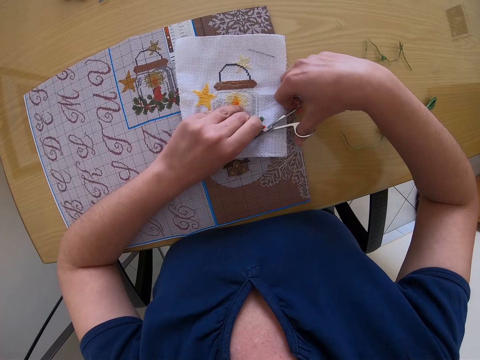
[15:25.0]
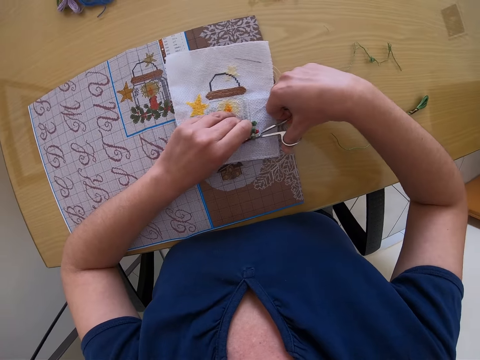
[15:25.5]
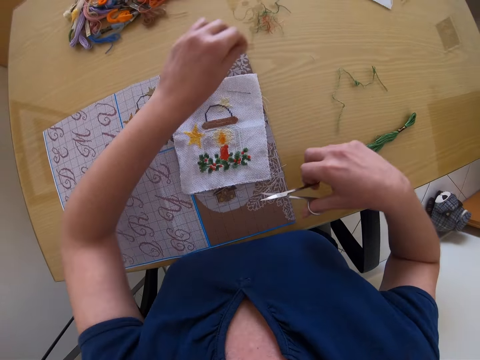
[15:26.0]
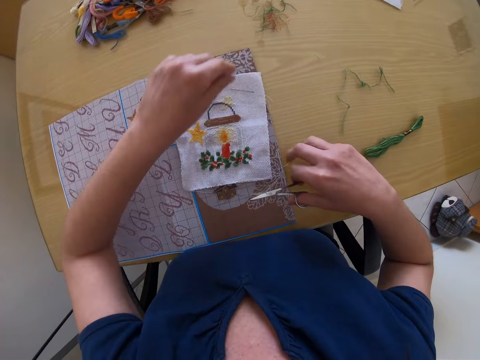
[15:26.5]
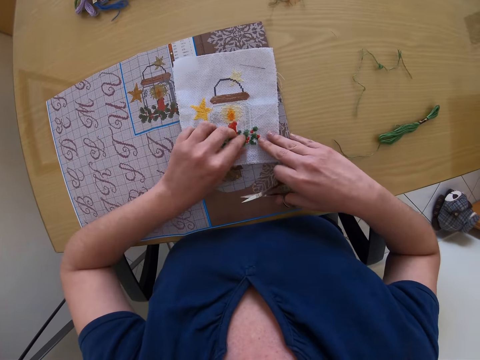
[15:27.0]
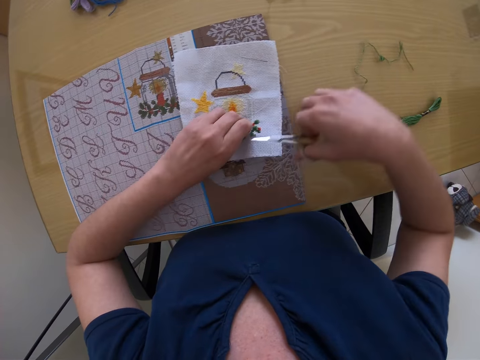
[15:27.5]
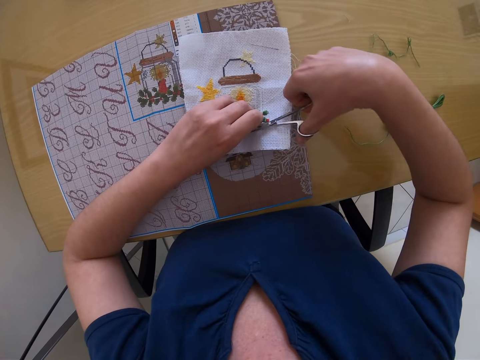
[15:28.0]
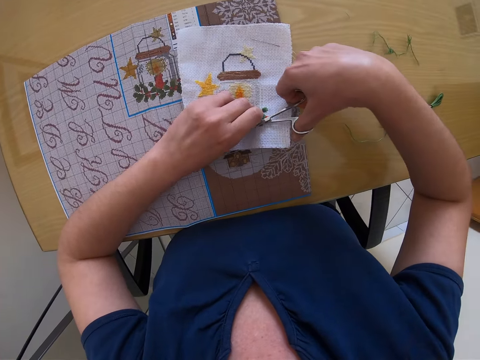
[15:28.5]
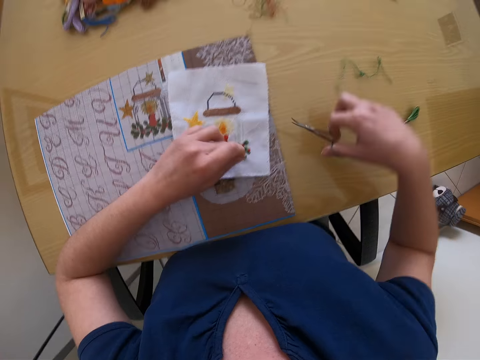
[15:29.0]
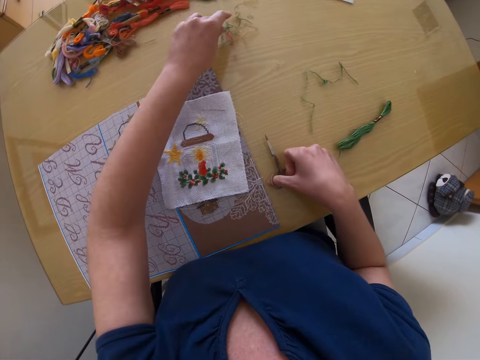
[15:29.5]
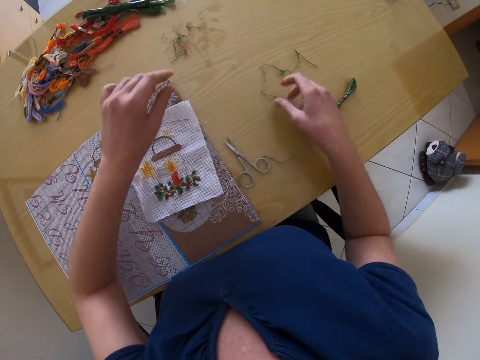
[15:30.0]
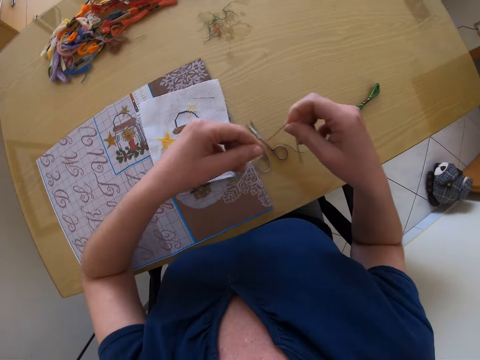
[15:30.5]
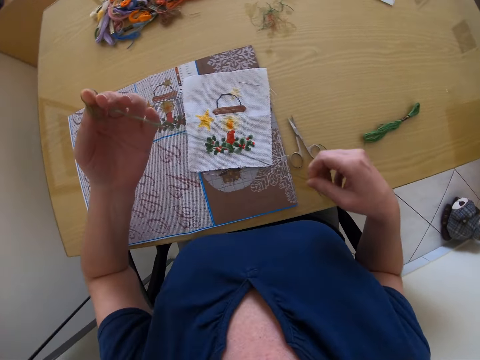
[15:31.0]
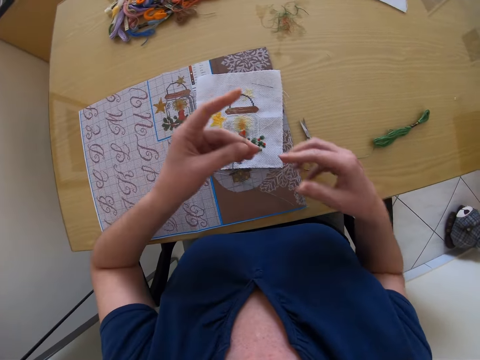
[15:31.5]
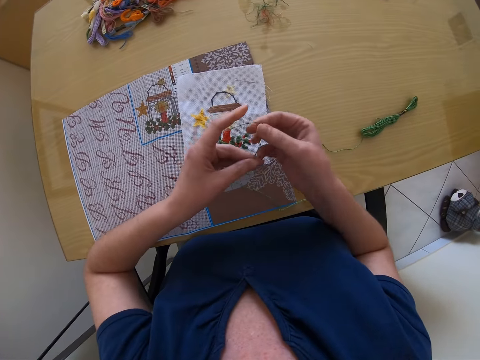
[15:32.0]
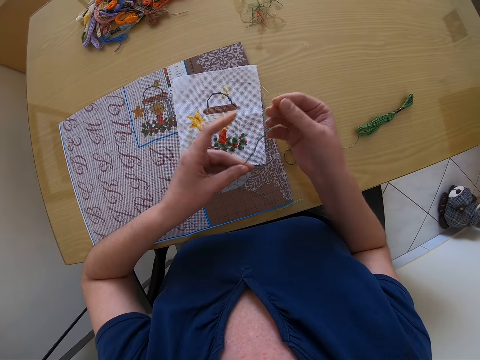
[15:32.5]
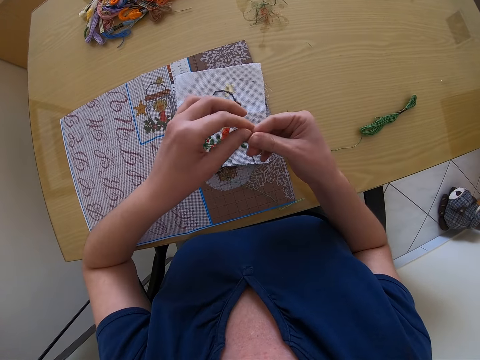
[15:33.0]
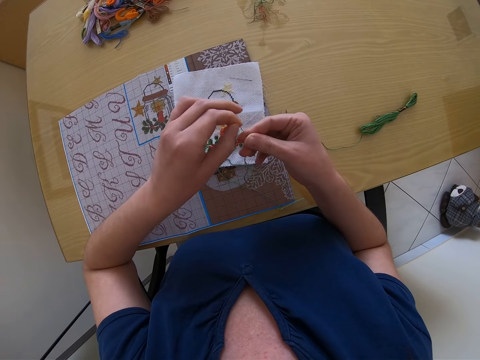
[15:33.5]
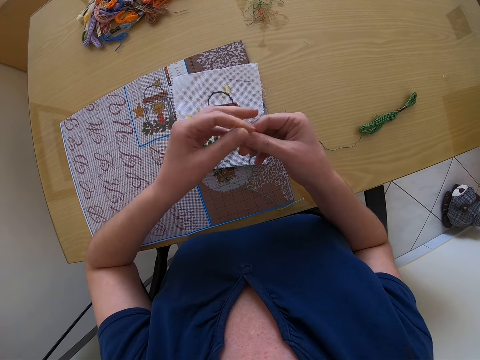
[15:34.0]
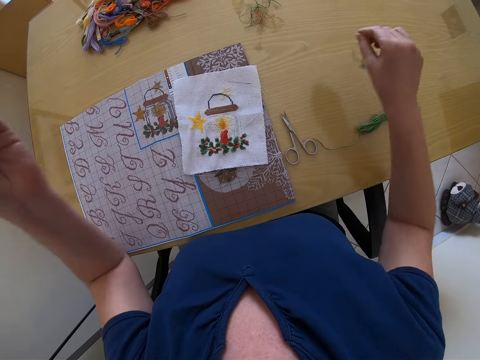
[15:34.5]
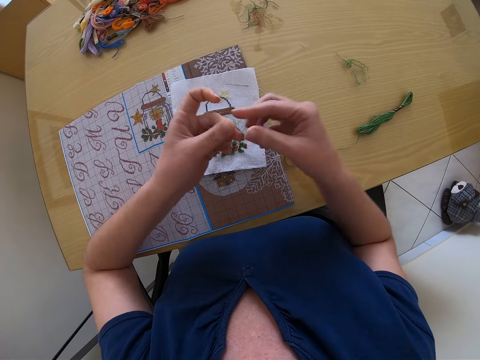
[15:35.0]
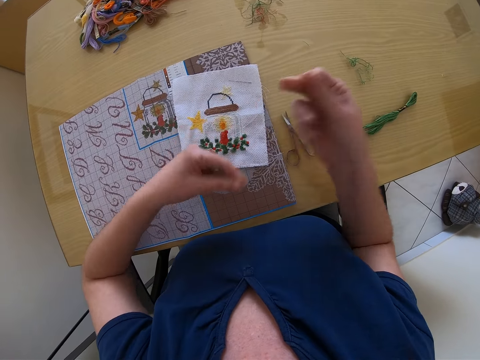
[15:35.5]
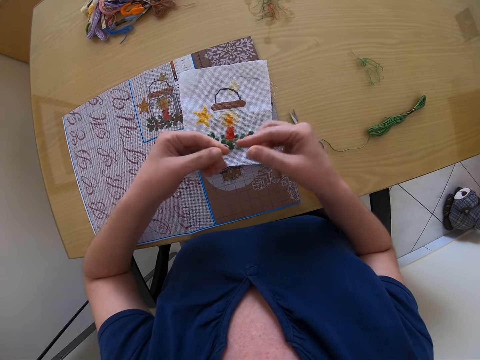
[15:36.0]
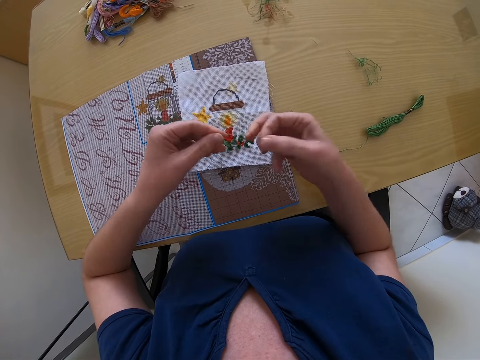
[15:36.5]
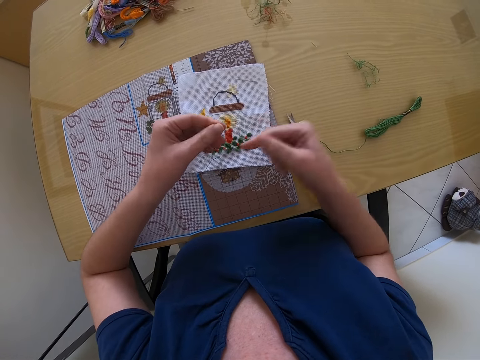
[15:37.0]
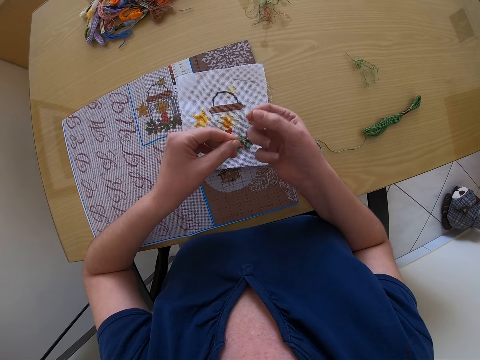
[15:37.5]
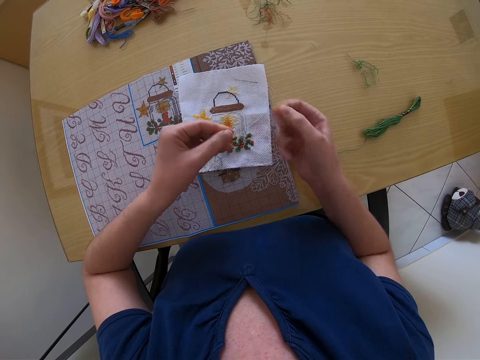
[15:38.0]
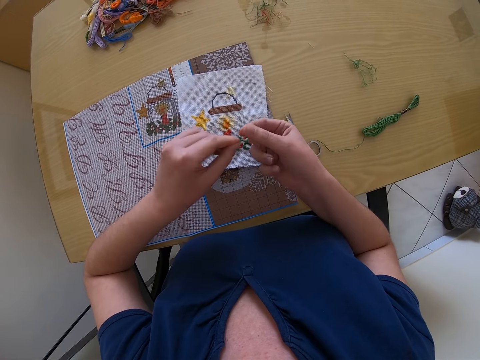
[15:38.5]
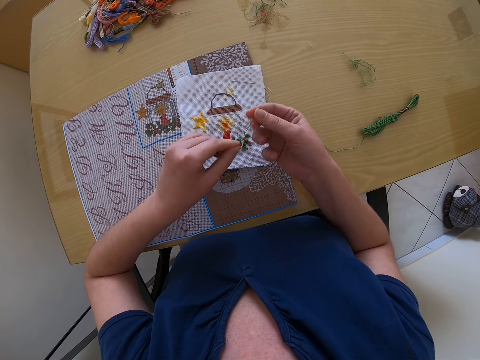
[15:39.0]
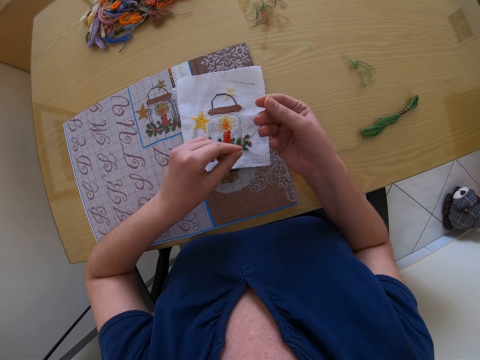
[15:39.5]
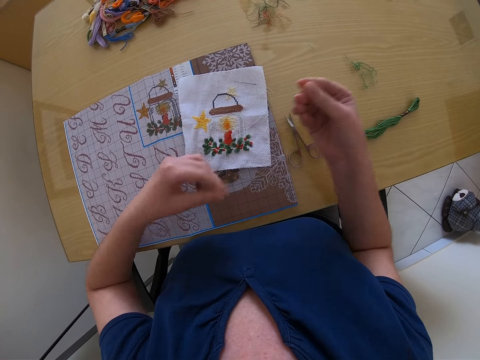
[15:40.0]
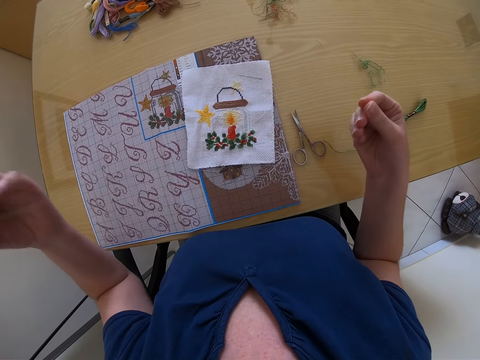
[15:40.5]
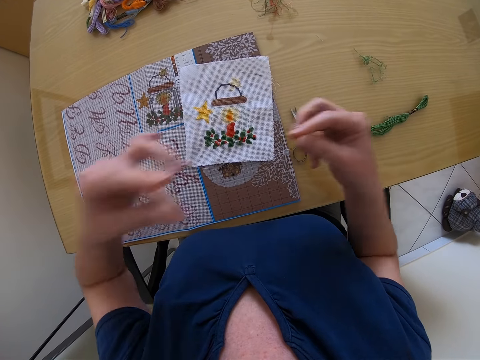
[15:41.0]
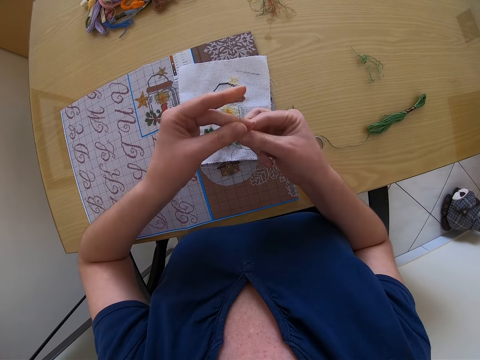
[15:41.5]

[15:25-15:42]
The camera wearer drops the scissors on the table with her right hand. She picks a thread from the table with her right hand. She straightens the thread with both hands. She straightens the thread.

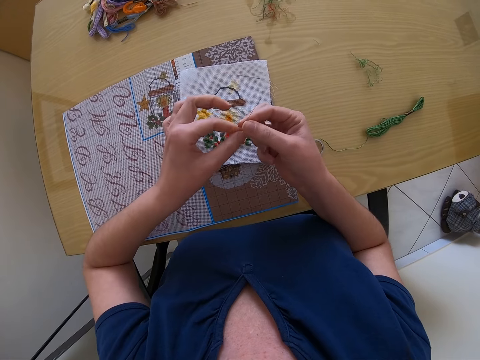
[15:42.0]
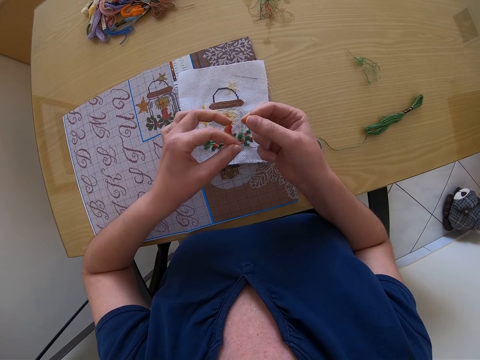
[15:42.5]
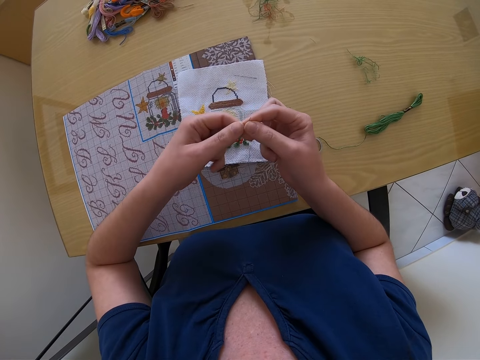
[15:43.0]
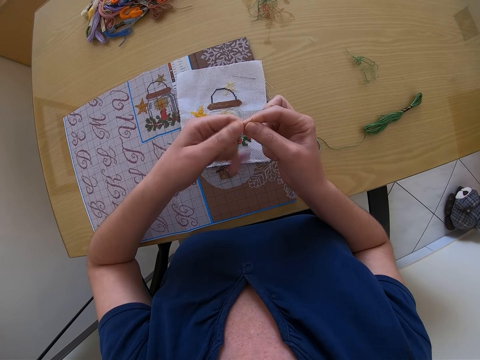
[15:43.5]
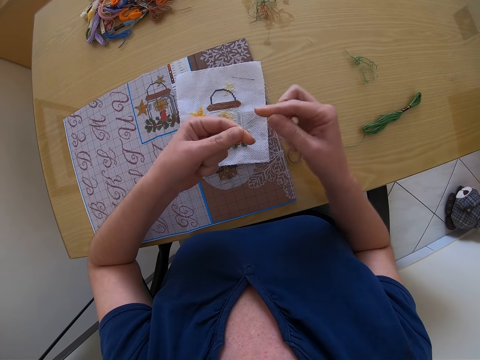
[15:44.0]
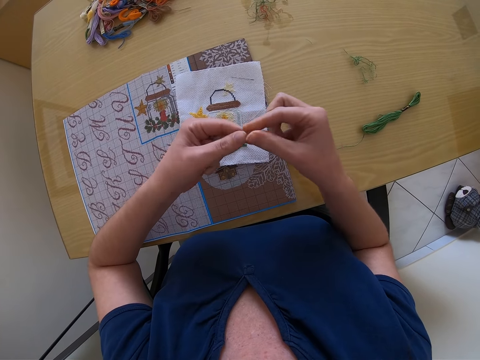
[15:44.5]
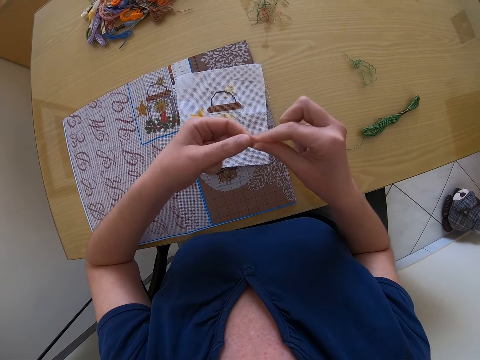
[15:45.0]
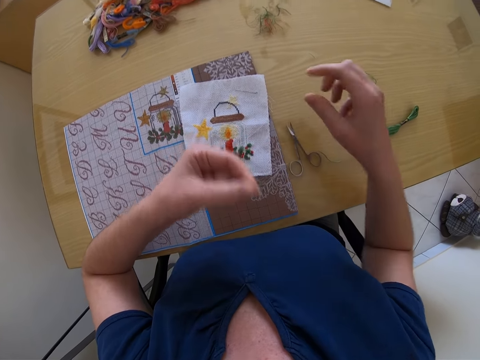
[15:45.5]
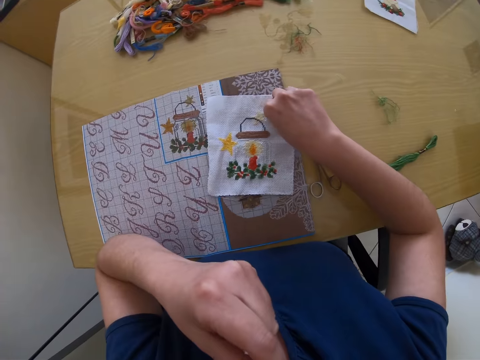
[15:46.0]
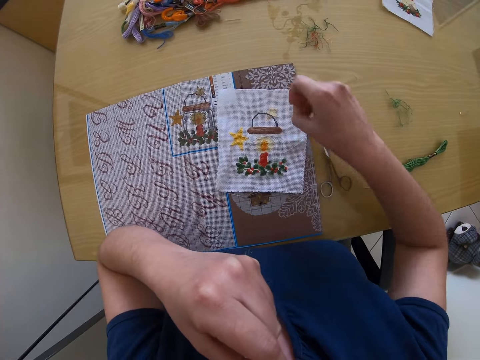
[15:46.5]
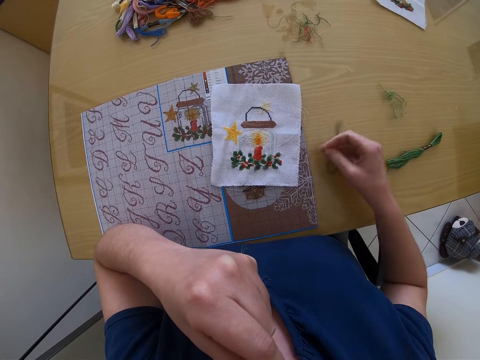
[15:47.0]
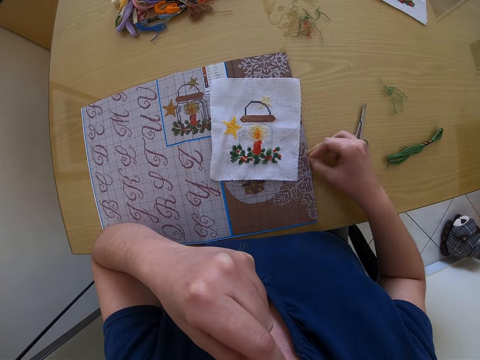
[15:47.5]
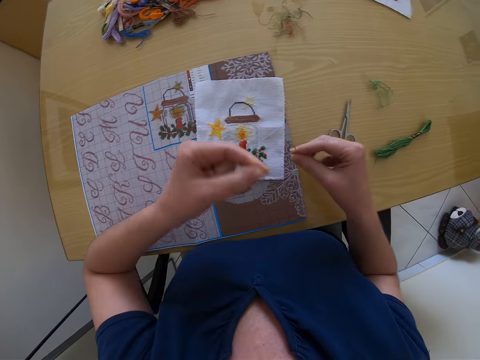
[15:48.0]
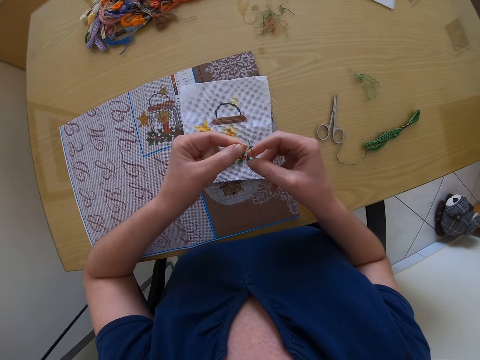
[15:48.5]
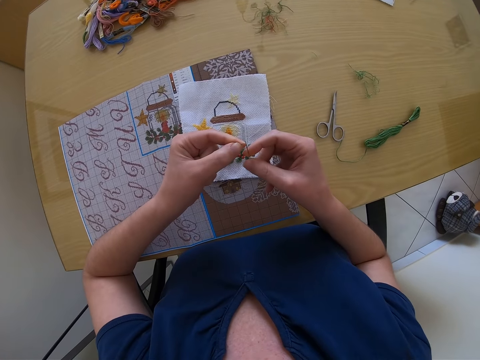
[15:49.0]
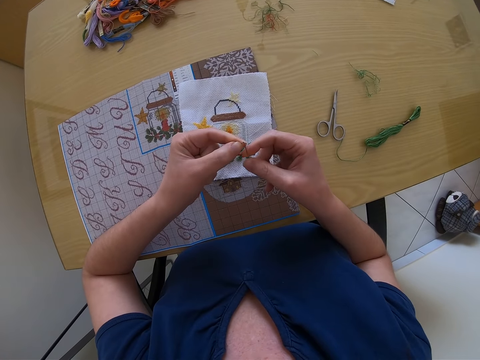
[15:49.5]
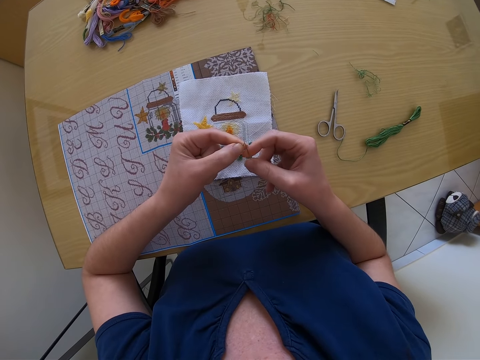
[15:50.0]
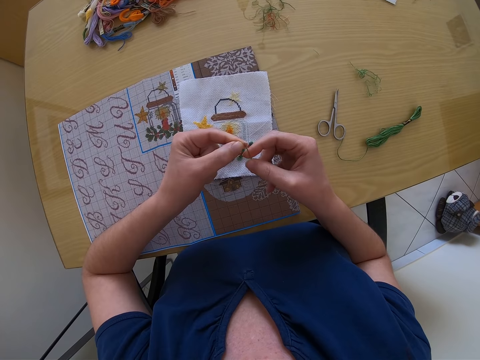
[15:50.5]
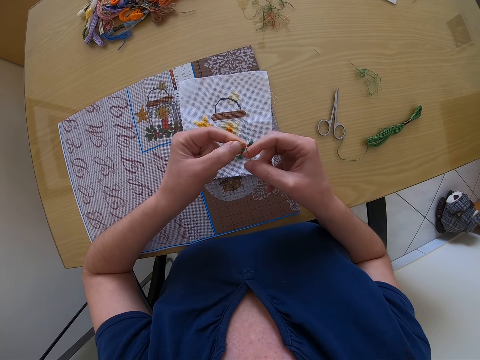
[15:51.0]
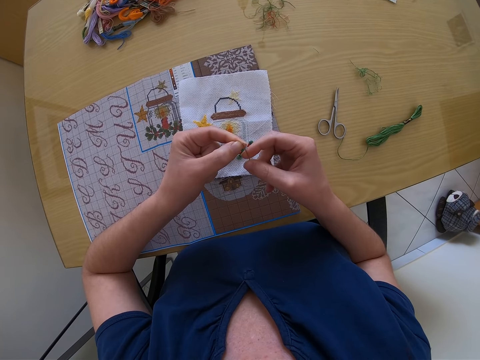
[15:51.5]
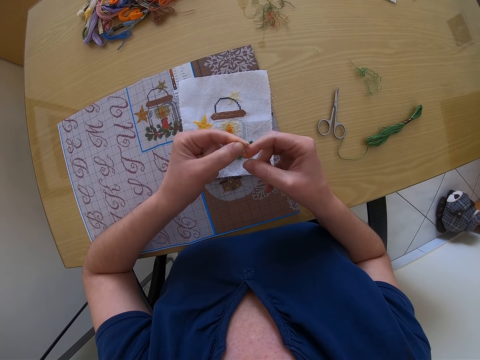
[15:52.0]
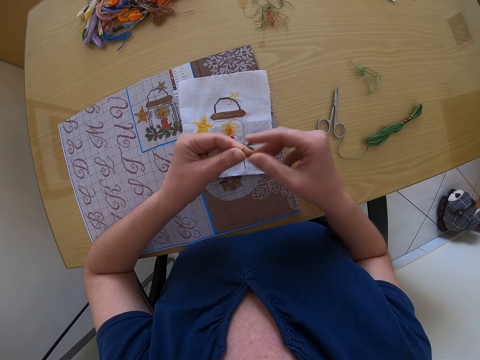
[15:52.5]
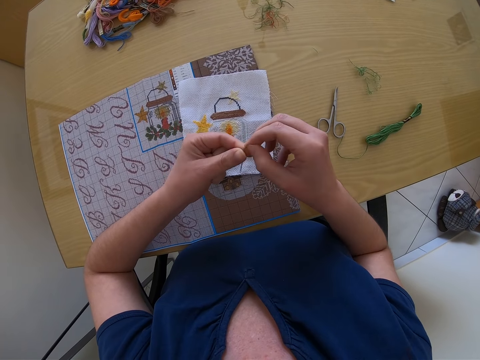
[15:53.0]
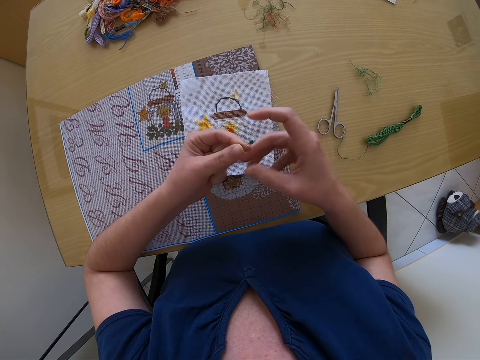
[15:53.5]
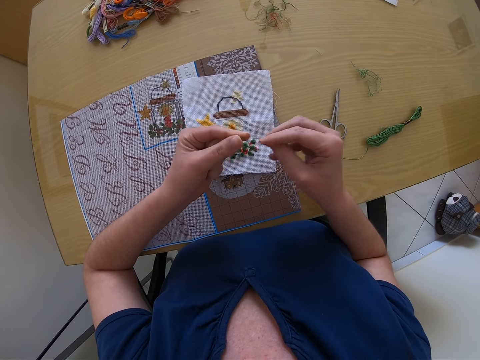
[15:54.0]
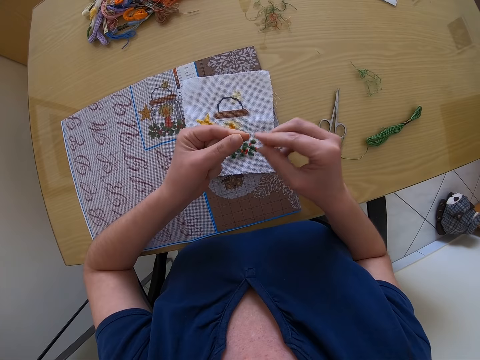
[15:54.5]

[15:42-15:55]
The camera wearer picks the needle from the piece of cloth with his right hand. He puts the thread into the needle with both hands.
